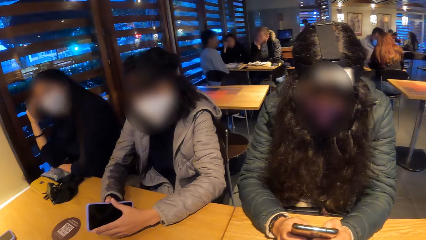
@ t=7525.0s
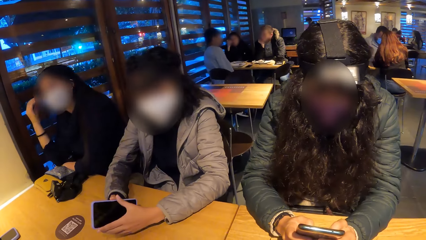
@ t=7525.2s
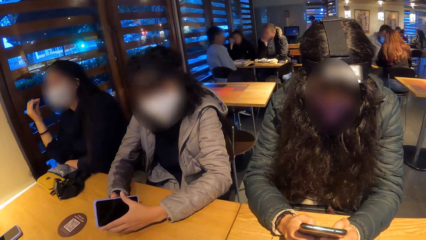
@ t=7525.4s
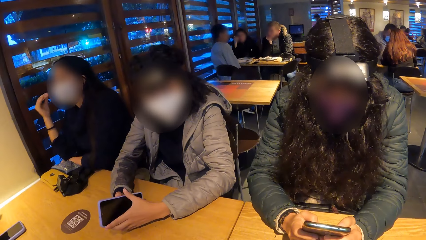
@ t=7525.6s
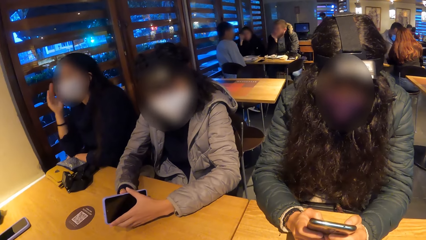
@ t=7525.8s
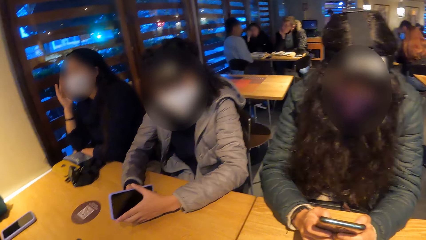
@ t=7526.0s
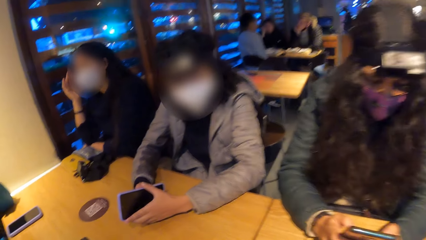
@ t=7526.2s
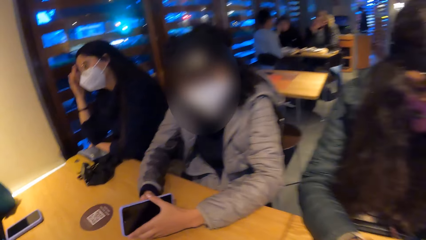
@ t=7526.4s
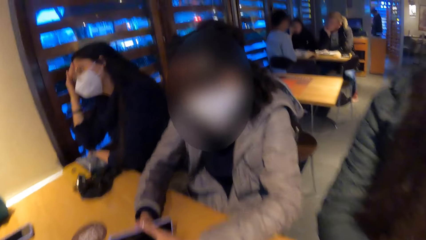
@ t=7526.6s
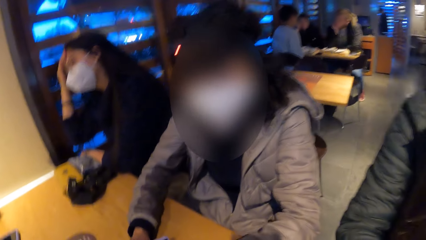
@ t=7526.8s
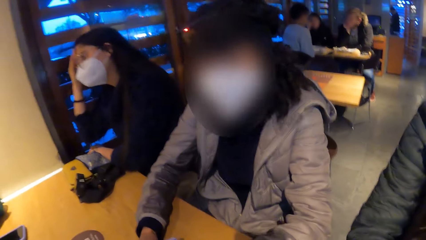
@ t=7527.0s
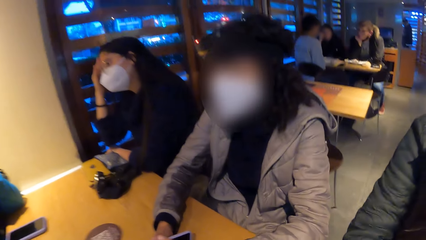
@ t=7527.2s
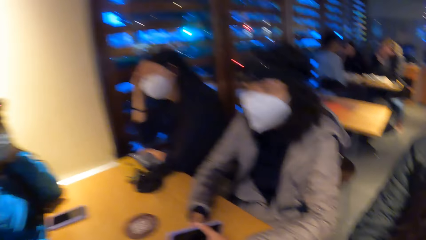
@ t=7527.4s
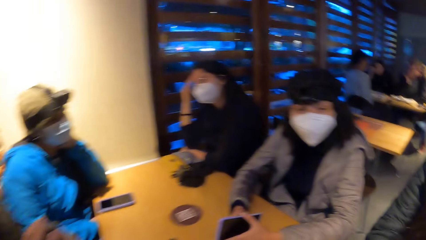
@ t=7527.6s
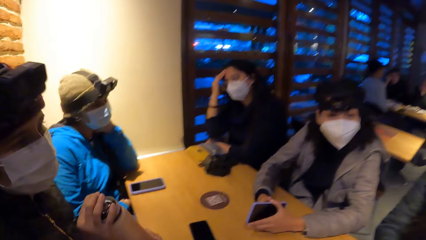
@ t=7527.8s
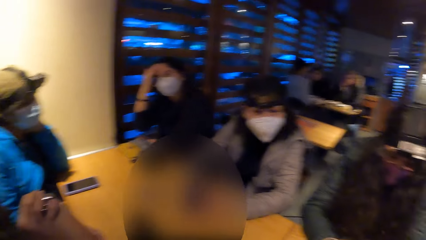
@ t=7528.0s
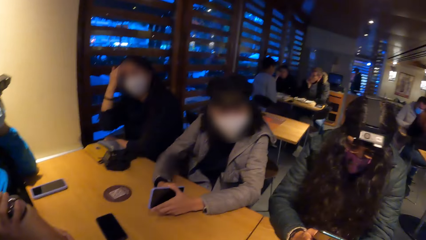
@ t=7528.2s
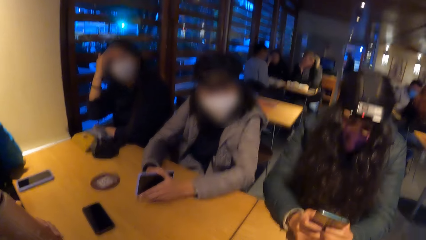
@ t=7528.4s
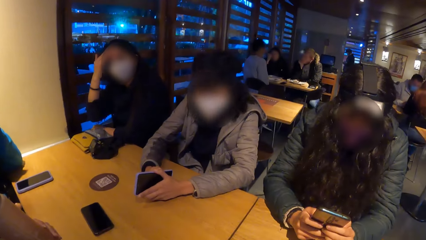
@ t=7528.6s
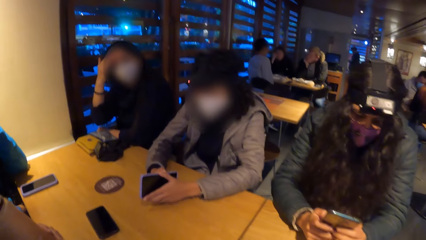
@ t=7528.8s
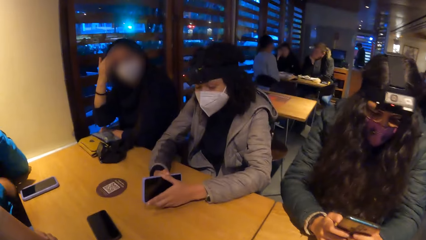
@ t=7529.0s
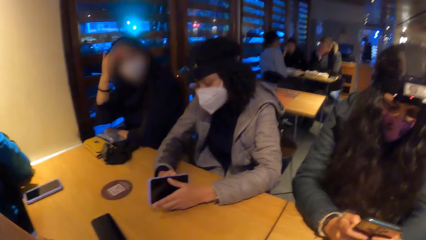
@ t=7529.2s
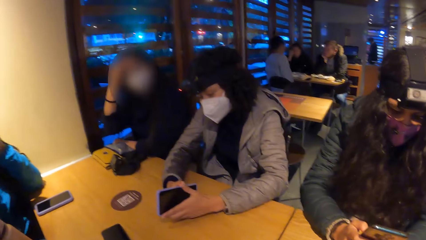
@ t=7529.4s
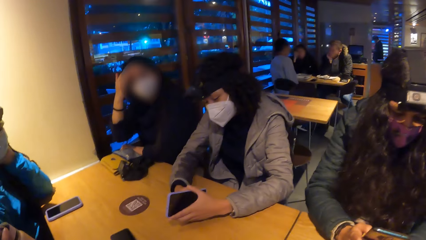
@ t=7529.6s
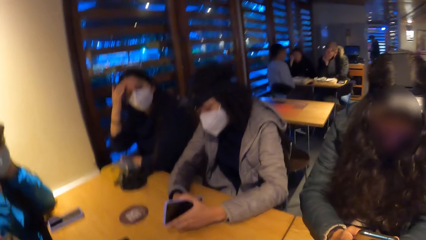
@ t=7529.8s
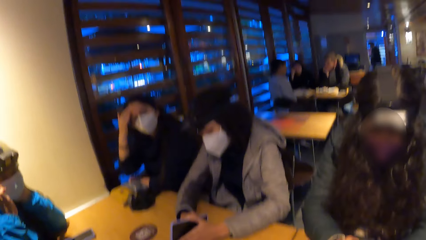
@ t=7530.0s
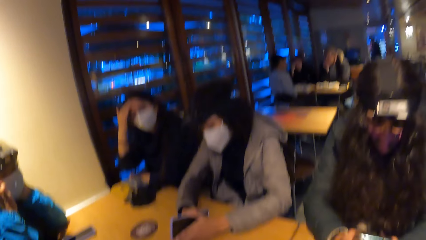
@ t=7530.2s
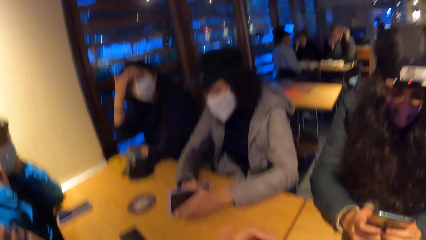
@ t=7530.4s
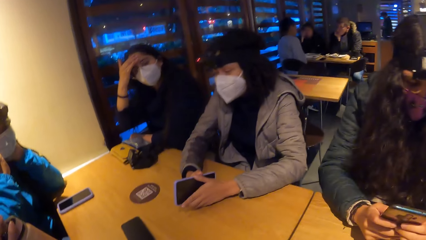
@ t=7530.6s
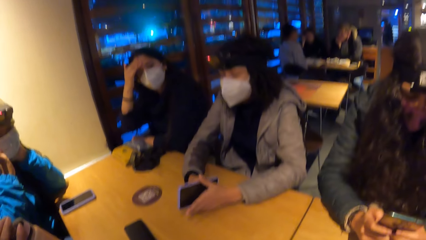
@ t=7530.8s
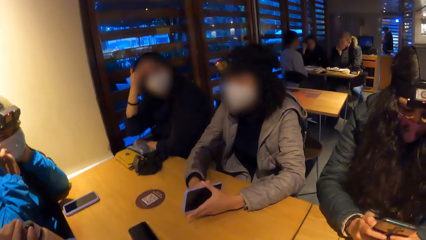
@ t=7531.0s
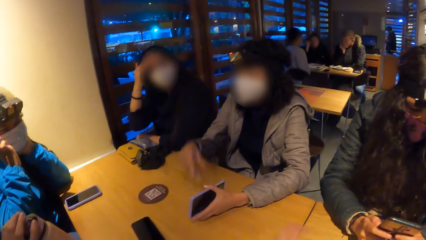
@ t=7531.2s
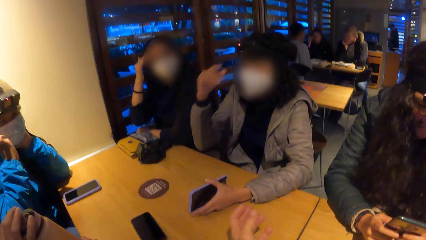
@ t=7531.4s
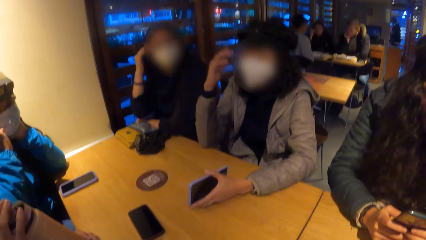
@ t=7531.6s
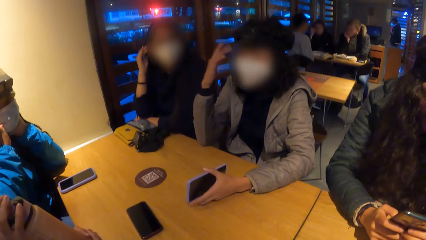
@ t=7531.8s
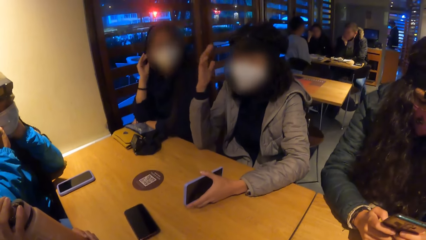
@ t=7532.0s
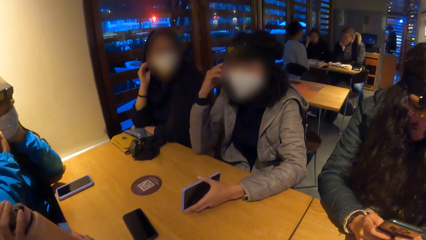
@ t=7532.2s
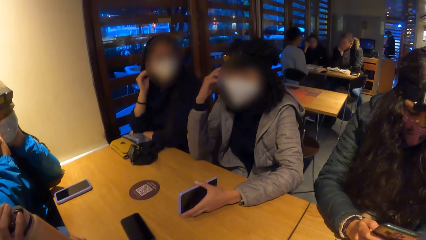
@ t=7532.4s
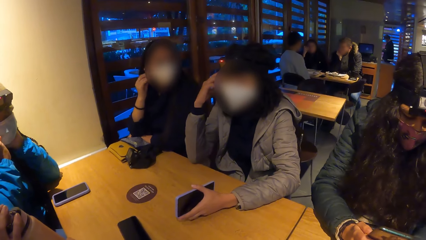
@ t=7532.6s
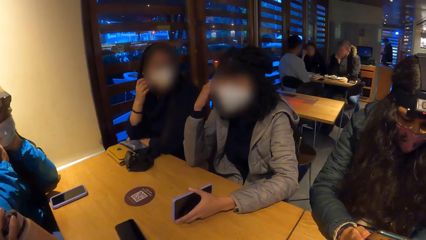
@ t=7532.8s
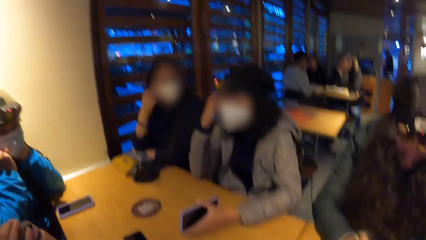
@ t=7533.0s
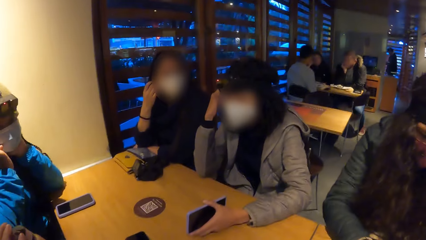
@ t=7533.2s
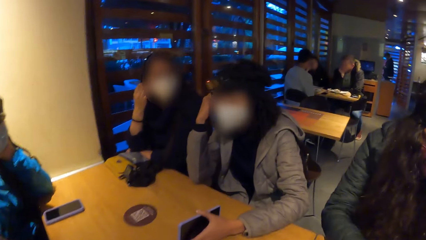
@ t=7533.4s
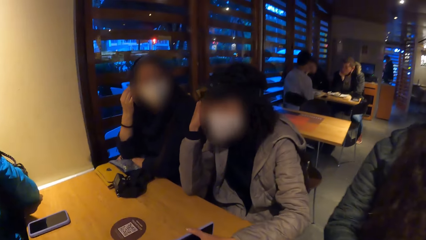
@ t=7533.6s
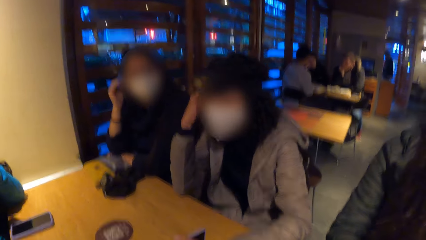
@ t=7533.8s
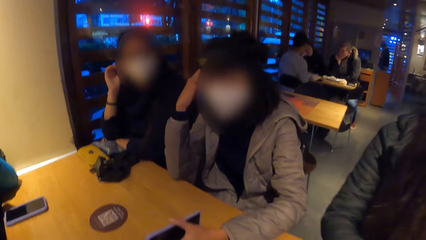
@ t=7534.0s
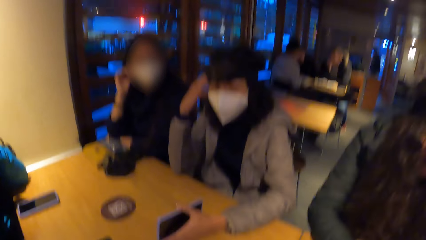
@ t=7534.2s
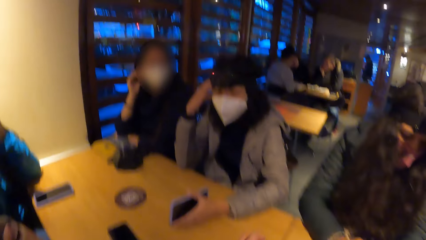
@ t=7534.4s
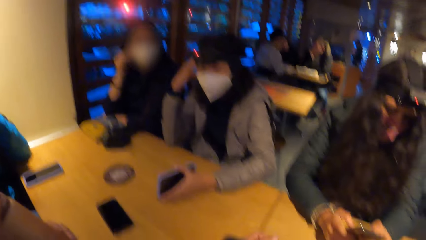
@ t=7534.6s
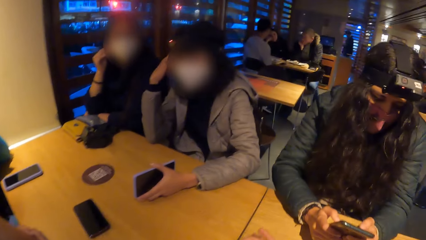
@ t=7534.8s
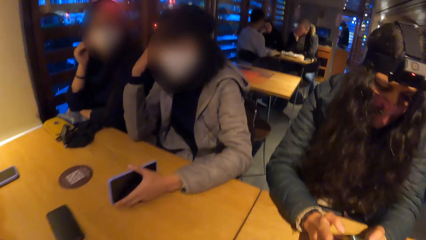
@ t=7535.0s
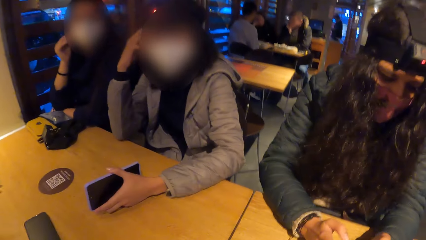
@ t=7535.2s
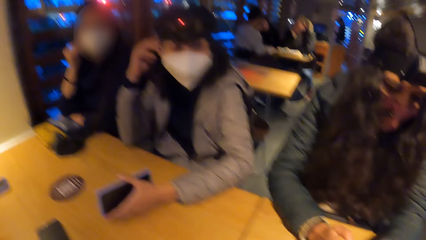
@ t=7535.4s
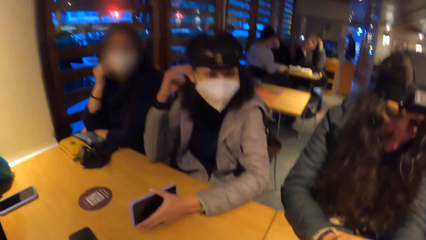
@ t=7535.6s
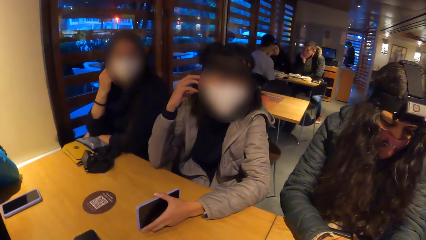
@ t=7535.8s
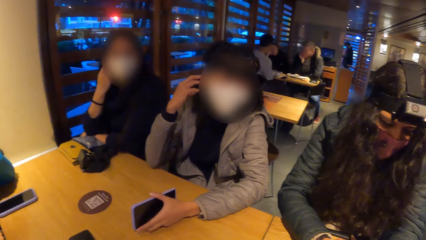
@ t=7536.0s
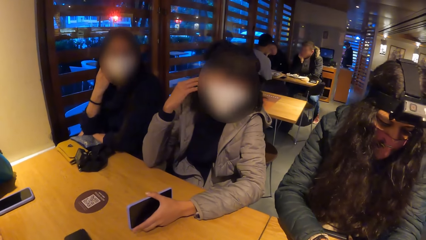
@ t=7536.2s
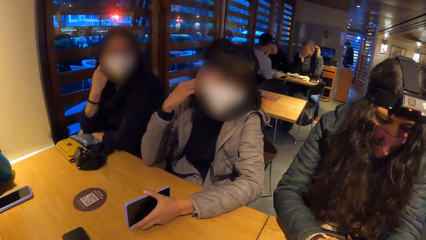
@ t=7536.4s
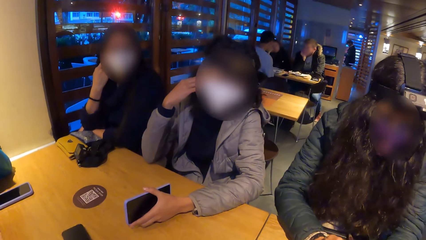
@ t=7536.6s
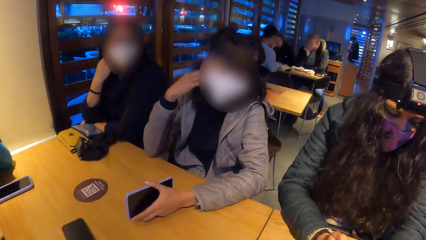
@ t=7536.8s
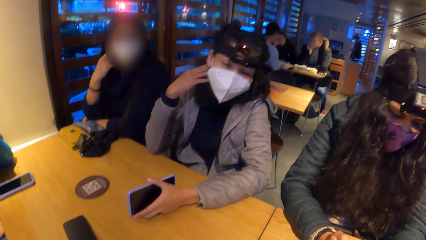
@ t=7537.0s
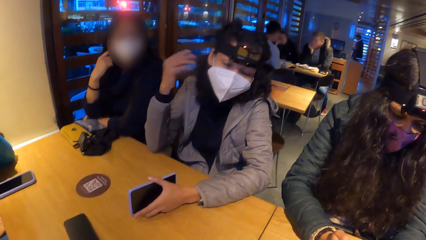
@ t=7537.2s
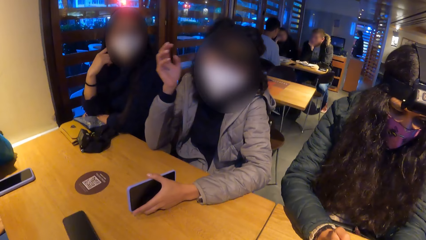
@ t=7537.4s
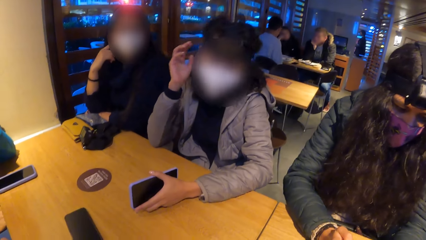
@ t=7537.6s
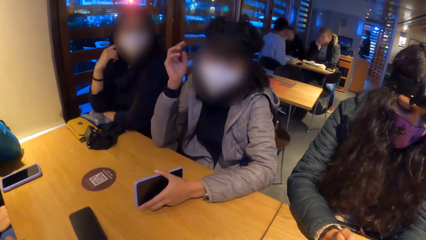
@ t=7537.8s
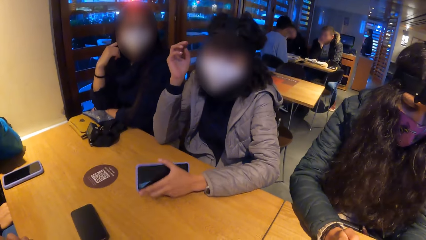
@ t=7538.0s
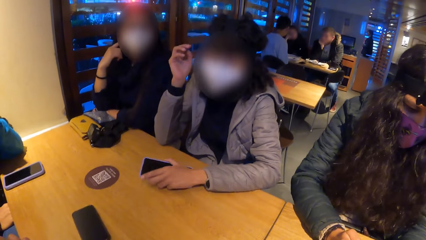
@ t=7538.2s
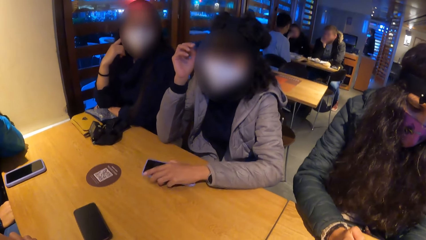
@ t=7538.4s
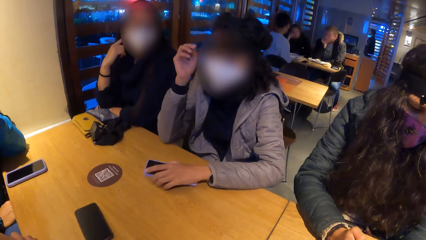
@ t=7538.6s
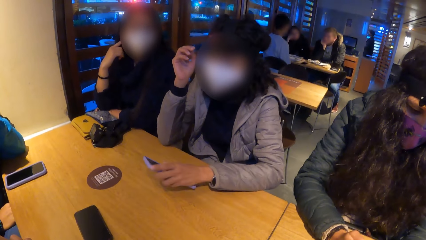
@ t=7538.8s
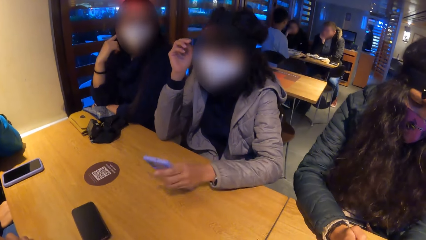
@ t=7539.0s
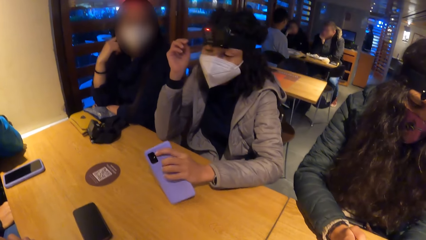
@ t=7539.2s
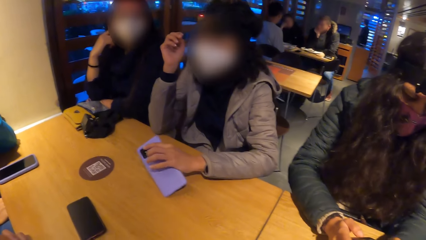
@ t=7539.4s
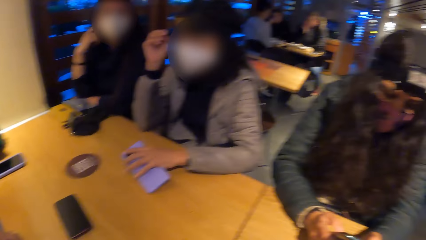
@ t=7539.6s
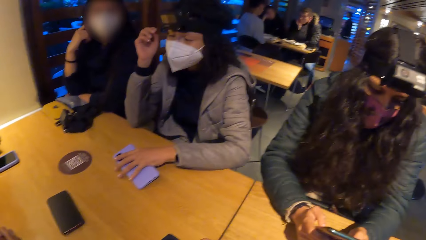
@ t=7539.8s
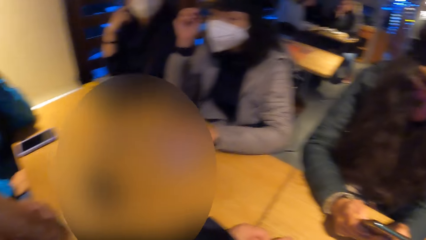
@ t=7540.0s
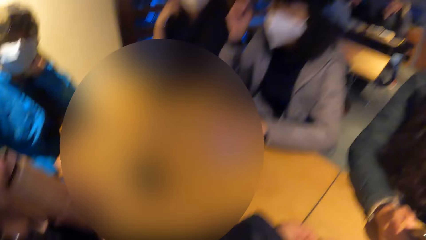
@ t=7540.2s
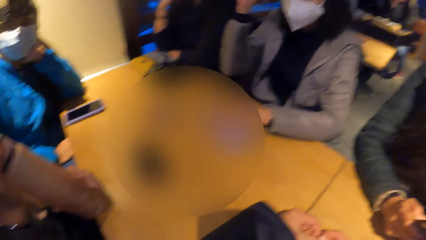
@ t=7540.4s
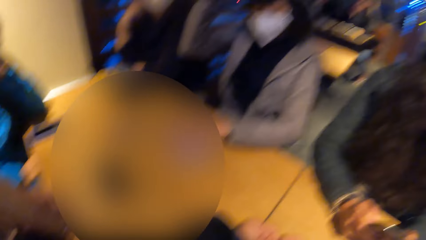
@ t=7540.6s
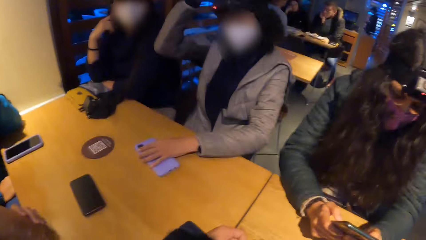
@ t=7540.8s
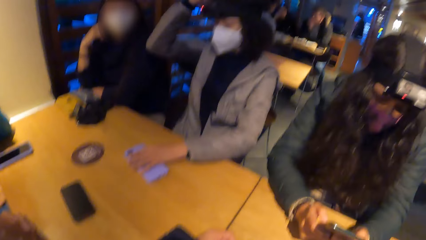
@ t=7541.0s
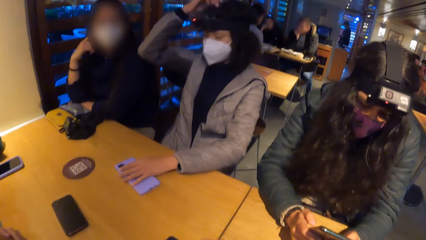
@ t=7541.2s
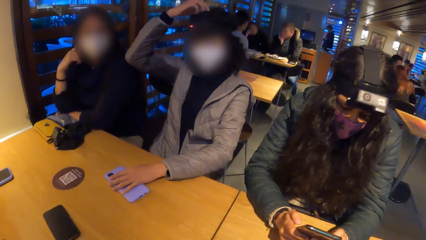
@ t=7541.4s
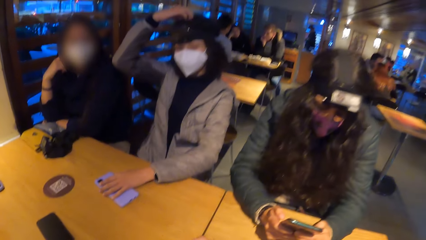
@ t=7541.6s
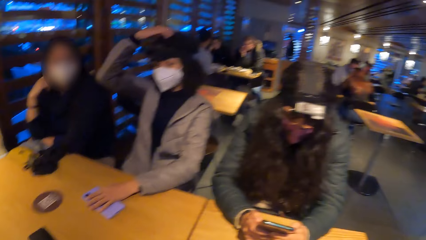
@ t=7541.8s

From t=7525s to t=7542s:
A woman gesticulates with her left hand and touches her head with her right hand.
